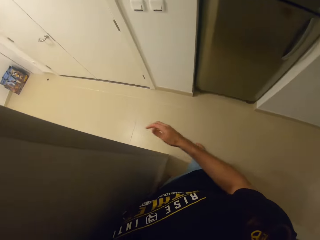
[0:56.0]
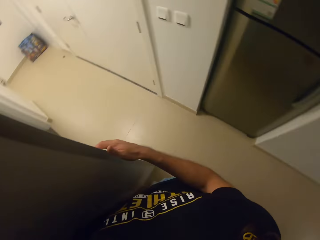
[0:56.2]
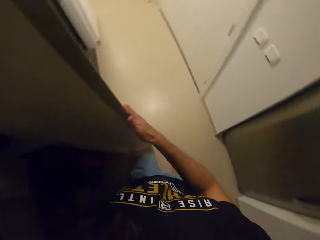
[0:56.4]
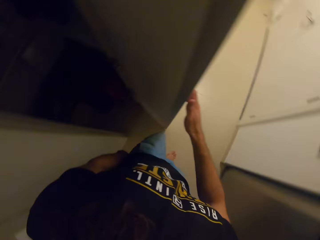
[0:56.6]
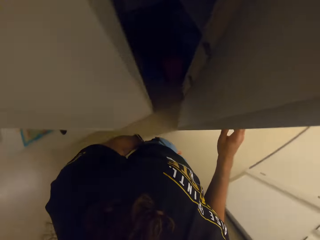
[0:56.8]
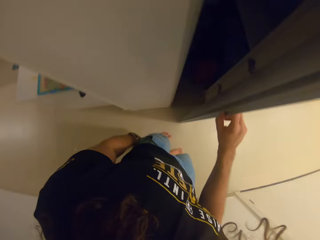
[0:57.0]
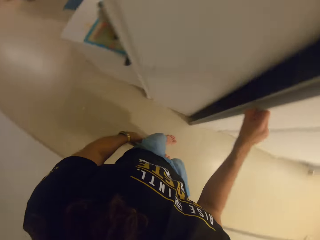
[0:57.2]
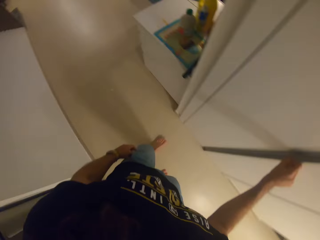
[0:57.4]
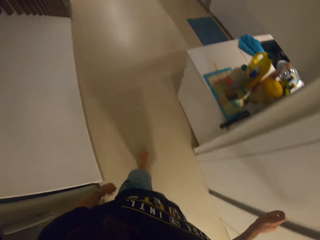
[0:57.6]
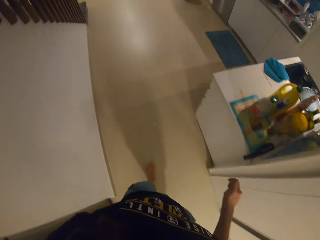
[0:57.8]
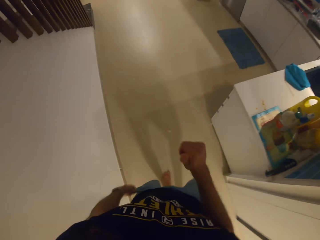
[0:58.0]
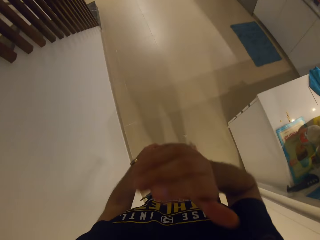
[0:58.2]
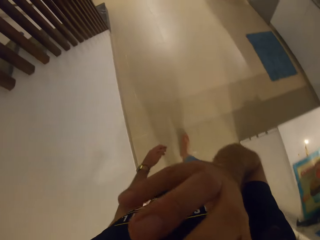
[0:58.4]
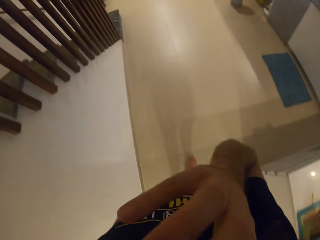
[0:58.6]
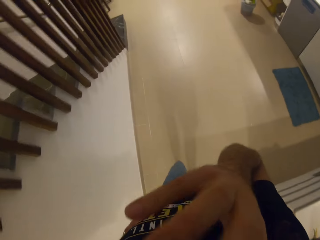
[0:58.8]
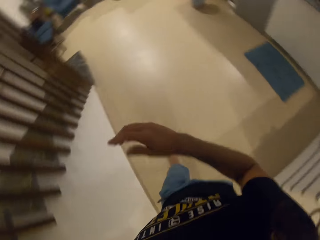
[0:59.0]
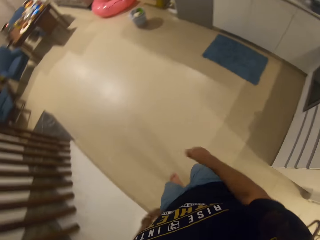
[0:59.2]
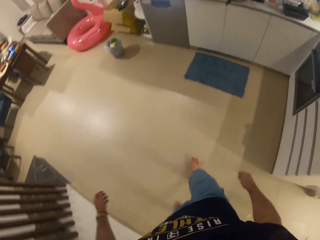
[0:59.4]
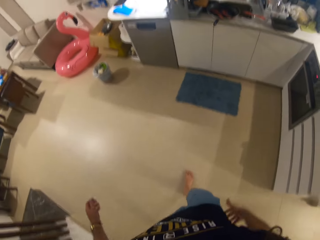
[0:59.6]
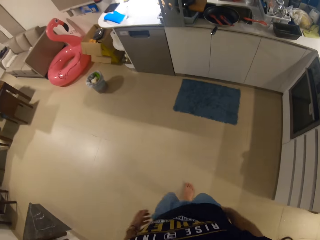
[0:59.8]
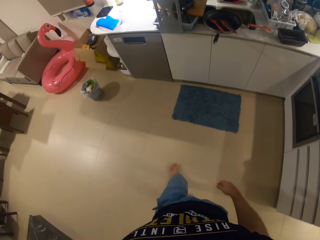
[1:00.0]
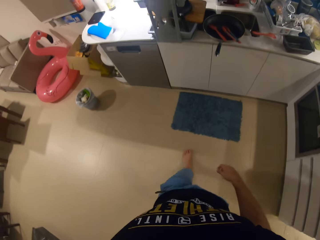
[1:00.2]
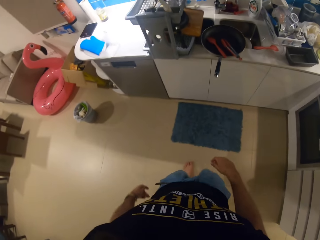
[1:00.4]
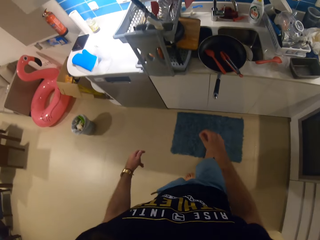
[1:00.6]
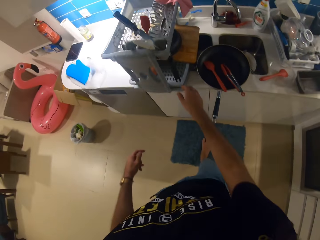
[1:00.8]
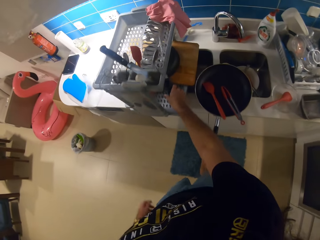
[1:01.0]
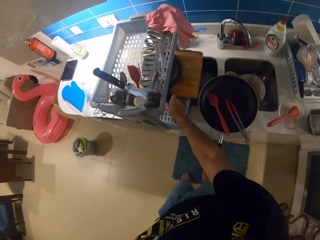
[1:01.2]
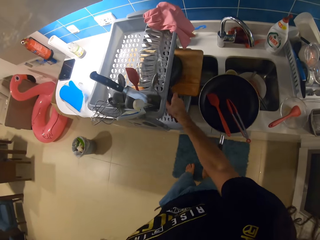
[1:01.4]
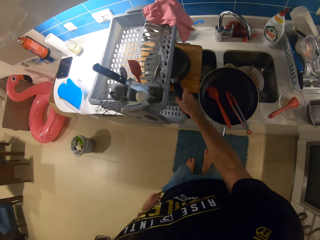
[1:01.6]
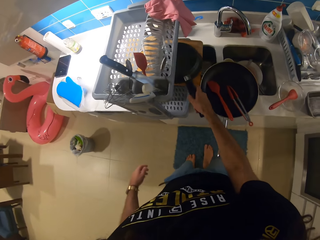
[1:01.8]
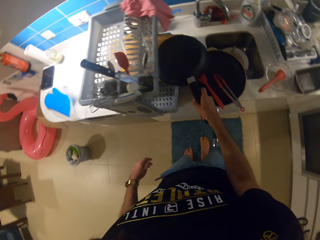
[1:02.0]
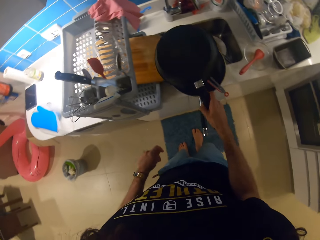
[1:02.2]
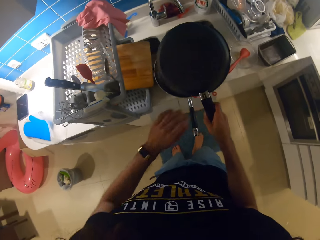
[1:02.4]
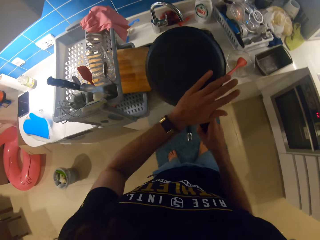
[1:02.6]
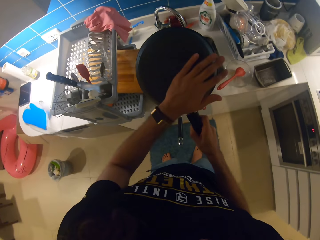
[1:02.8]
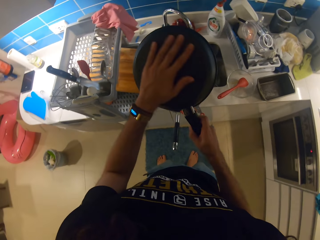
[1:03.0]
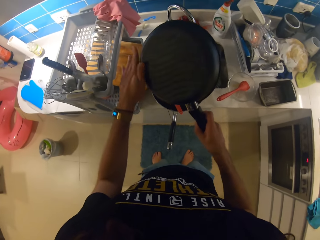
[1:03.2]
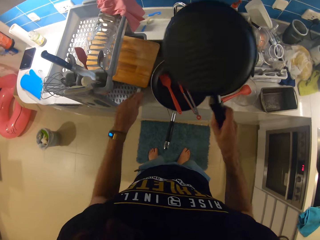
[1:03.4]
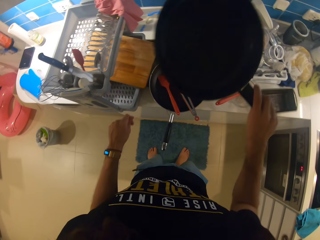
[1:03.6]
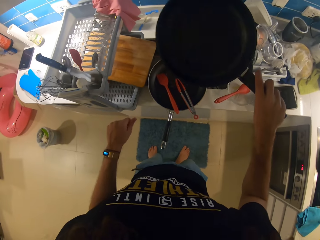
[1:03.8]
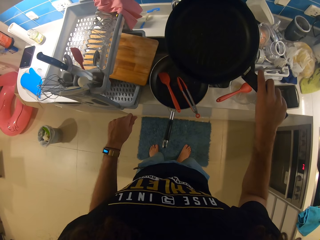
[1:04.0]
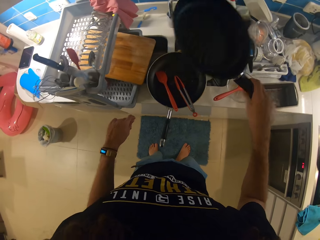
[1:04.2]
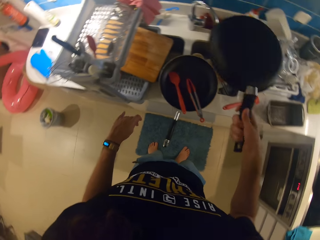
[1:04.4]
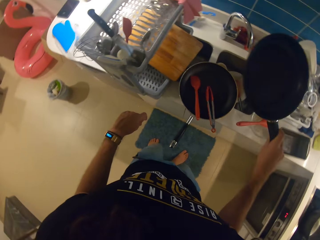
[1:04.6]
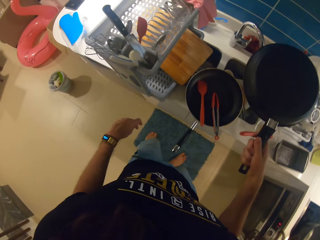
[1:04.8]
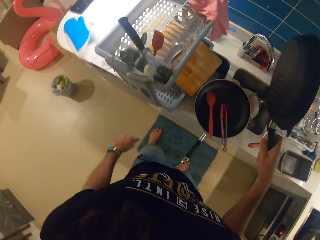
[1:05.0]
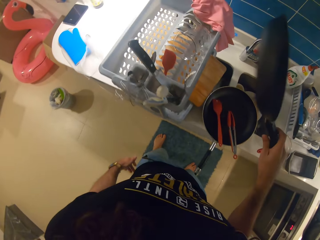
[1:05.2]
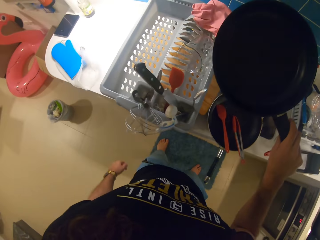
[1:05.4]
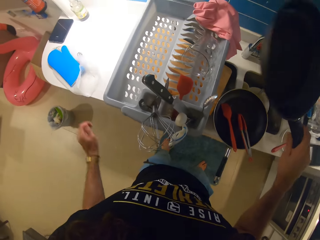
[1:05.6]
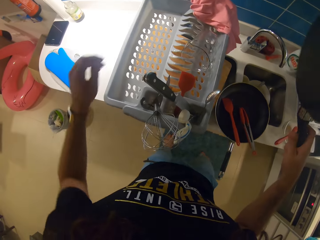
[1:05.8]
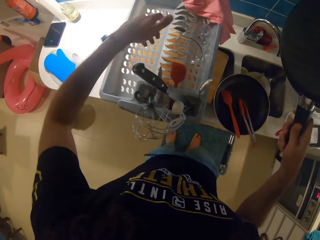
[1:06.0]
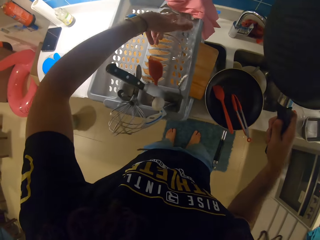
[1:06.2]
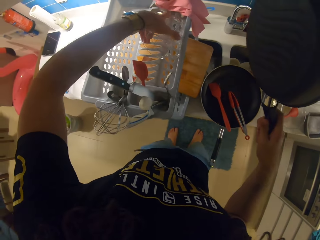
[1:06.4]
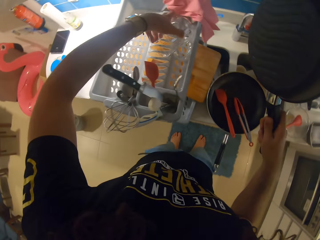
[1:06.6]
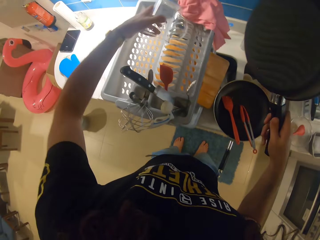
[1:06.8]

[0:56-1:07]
The camera wearer closes the shelf with her right hand. She takes the frying pan from the dish drier, wipes it with her hand and puts it on a plastic dryer.

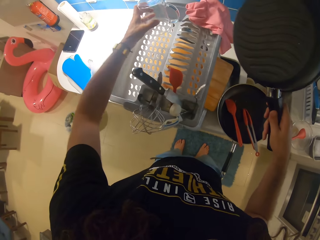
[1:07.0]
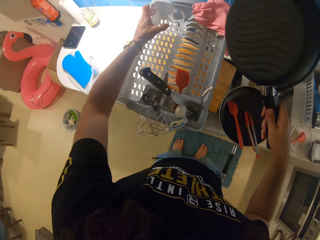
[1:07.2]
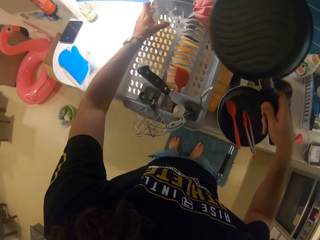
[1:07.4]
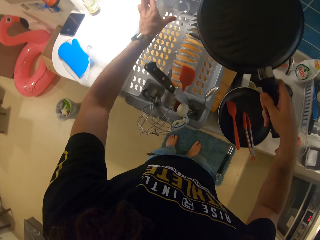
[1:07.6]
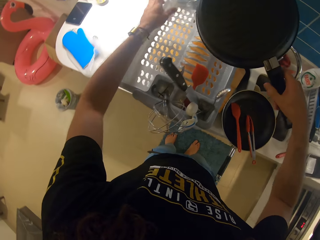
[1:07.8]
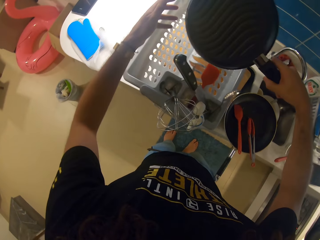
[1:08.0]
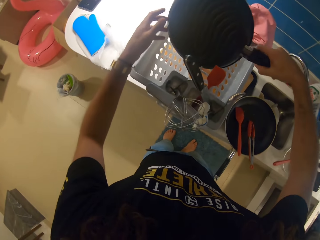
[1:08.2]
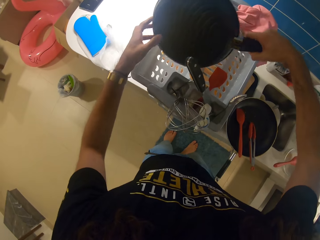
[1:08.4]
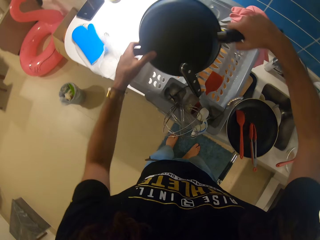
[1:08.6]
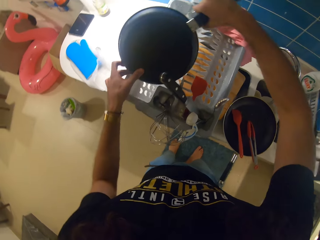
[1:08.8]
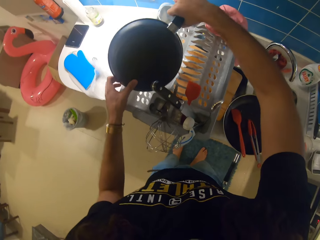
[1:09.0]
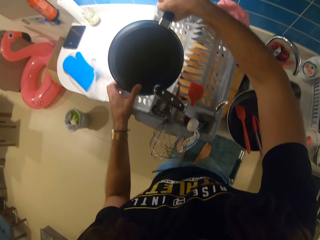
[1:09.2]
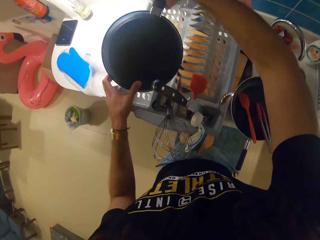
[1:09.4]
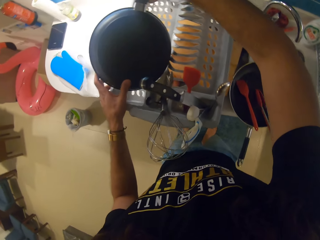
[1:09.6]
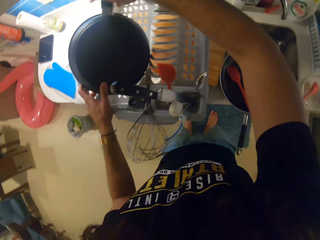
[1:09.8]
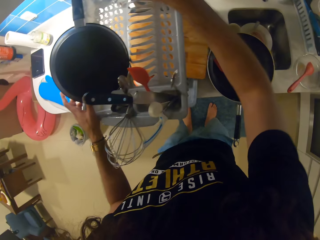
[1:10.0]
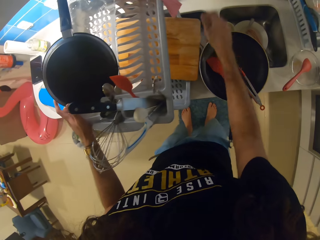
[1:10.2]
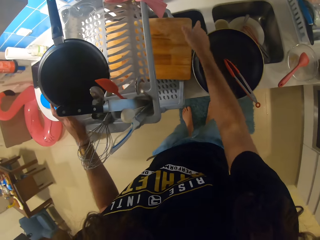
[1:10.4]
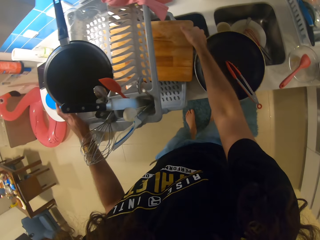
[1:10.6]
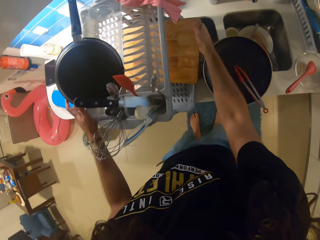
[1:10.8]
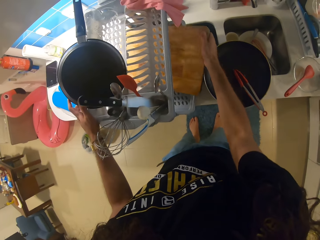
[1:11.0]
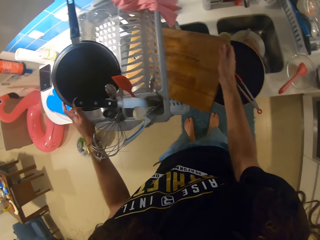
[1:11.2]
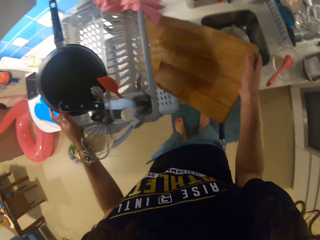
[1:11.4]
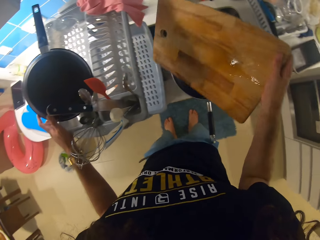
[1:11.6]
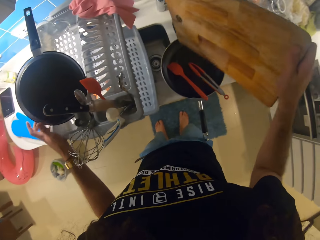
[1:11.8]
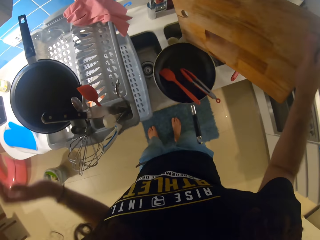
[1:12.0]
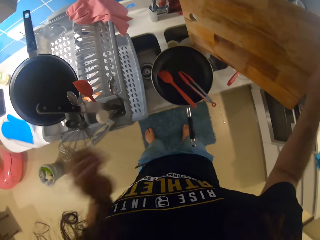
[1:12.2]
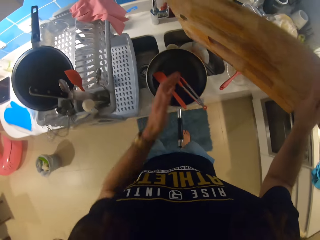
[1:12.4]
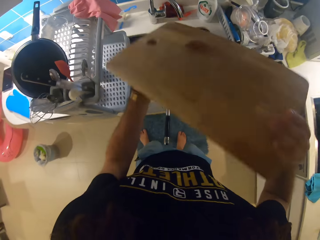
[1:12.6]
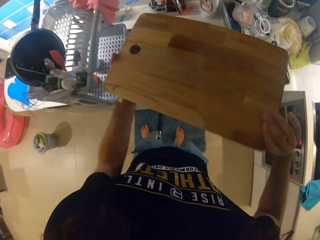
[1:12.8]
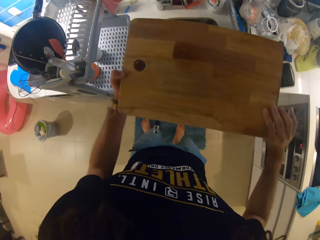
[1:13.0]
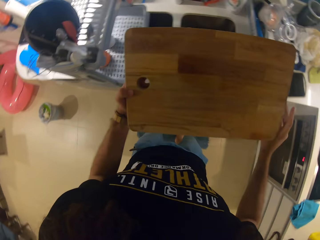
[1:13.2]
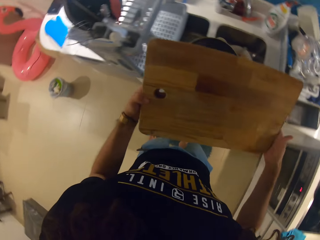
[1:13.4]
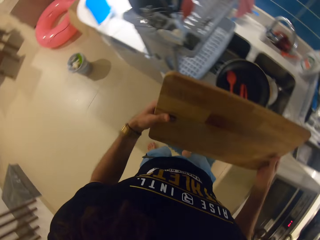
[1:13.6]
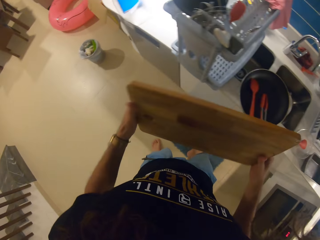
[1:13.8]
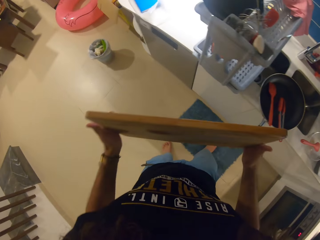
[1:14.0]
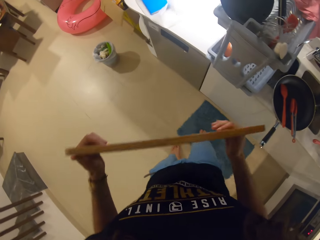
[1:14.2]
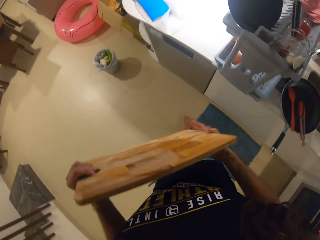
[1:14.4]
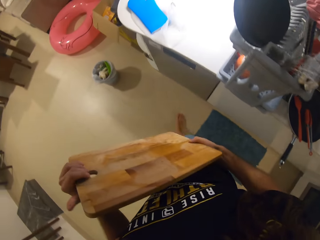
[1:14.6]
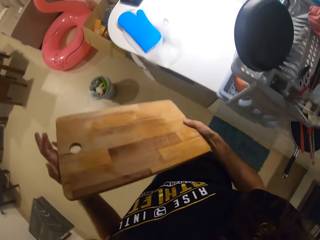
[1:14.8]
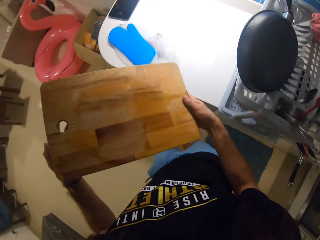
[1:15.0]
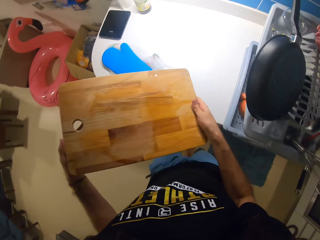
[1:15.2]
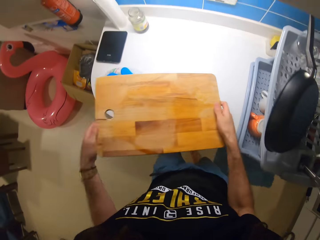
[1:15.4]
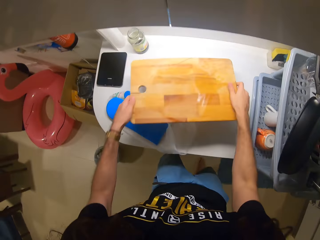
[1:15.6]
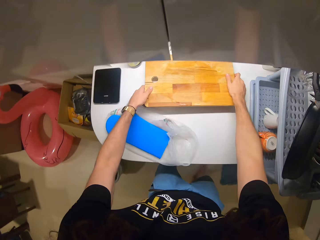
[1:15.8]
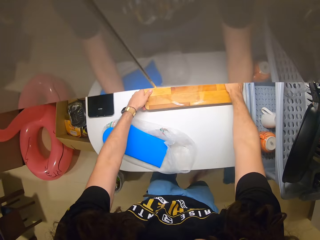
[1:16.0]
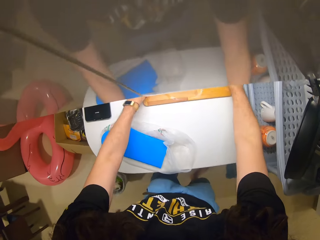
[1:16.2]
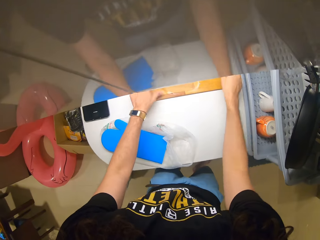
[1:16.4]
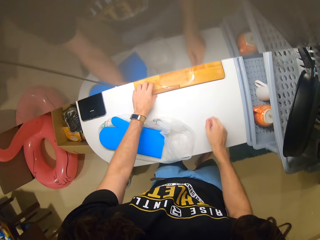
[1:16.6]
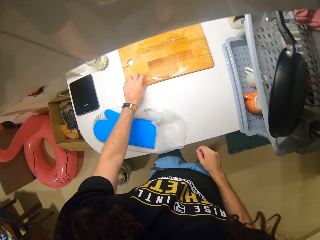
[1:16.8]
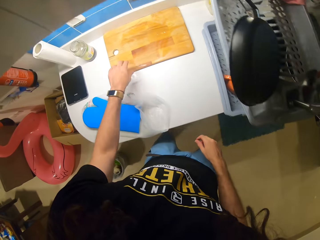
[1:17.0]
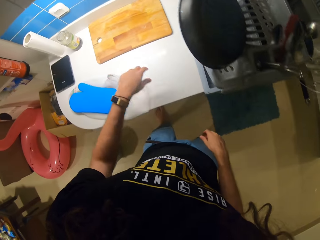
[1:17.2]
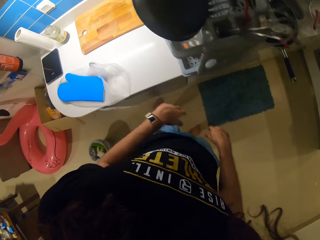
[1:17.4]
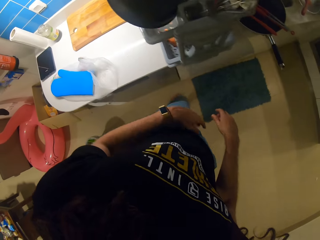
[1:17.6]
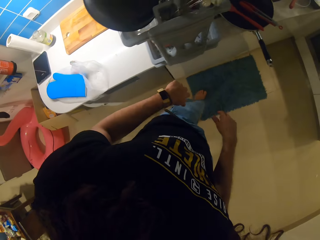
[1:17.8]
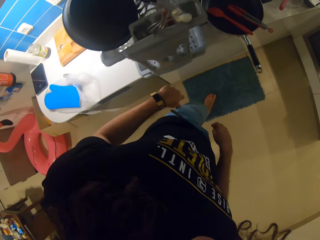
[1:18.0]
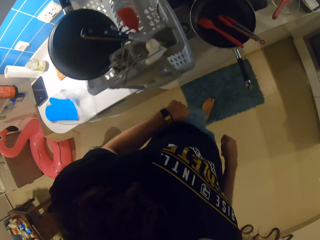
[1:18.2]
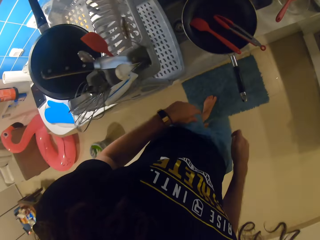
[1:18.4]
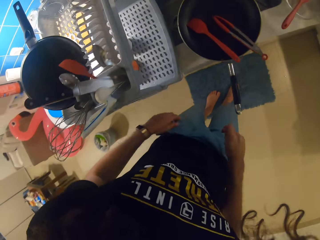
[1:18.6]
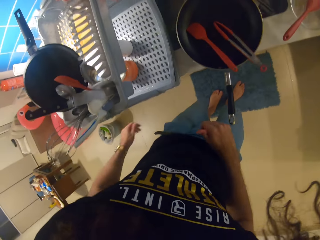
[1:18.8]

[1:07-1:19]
The camera wearer puts the frying pan on the dish drier. They pick the chopping board from the dish drier. They put the chopping board on the counter.
